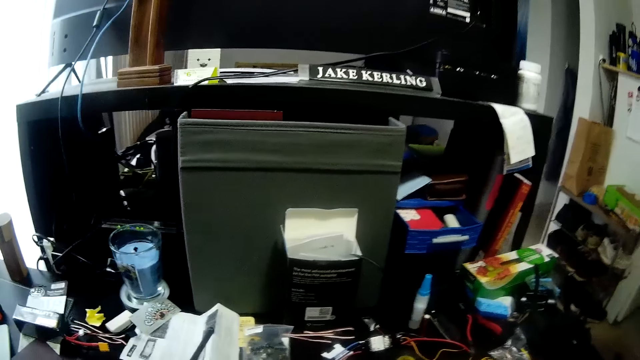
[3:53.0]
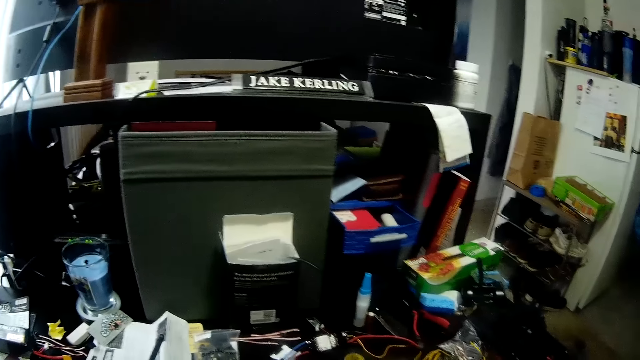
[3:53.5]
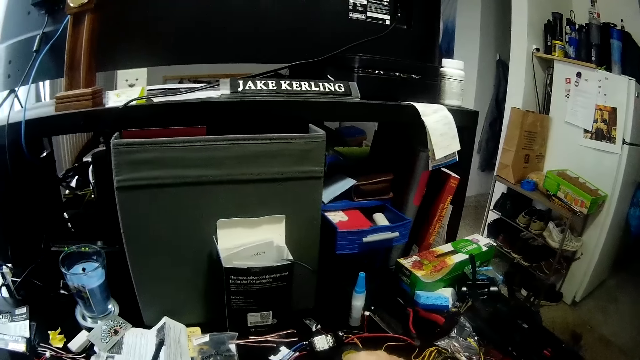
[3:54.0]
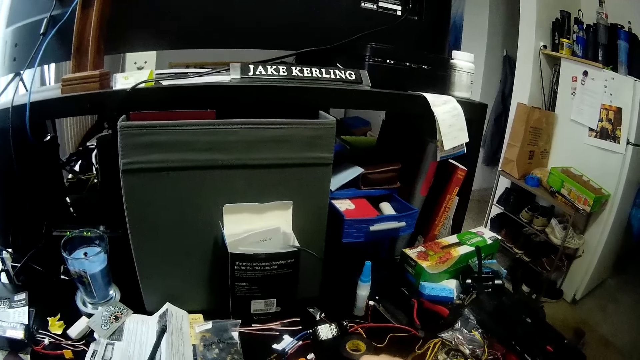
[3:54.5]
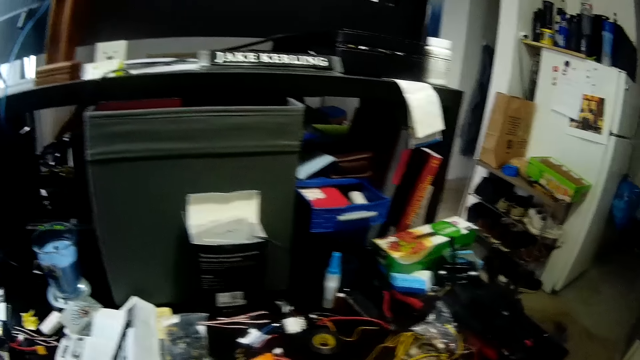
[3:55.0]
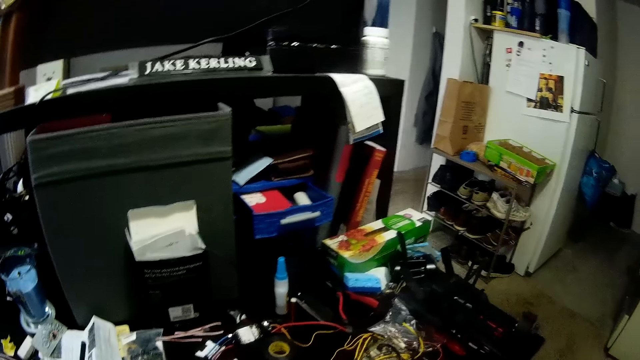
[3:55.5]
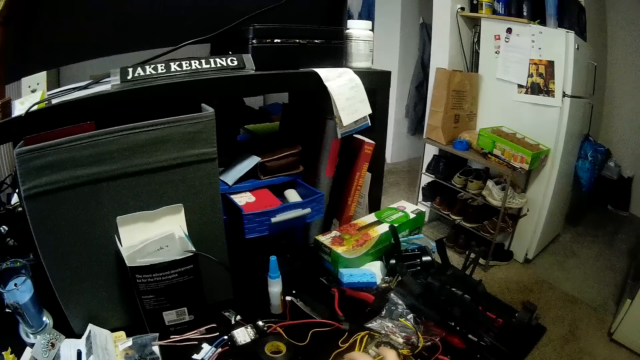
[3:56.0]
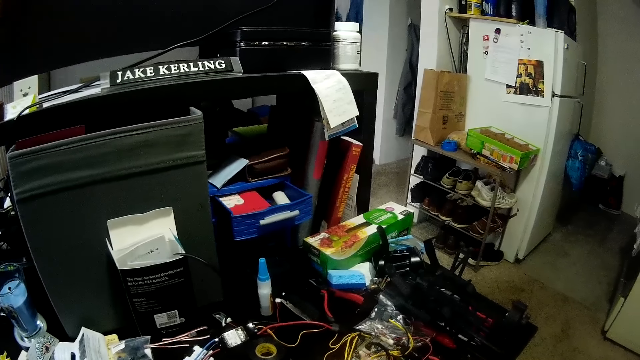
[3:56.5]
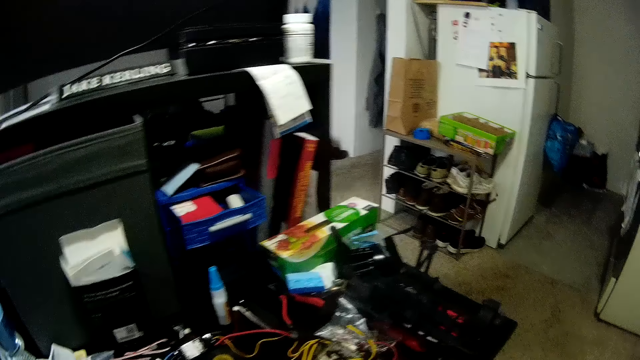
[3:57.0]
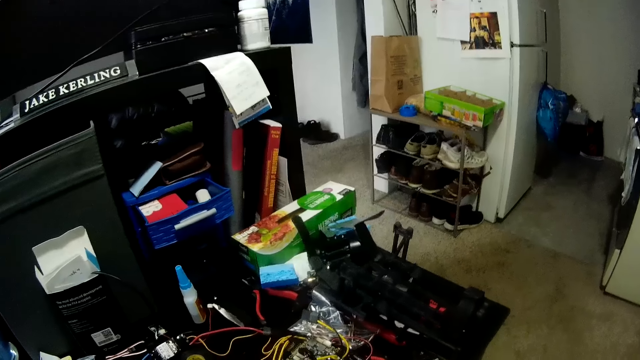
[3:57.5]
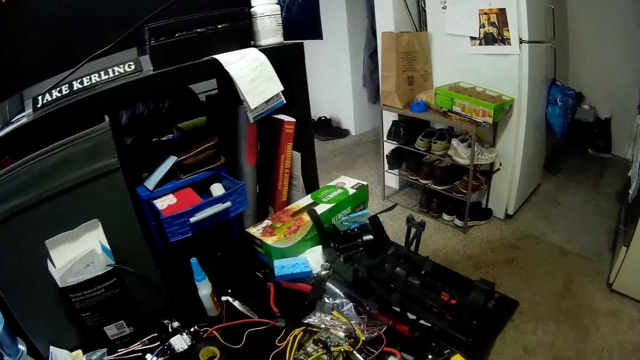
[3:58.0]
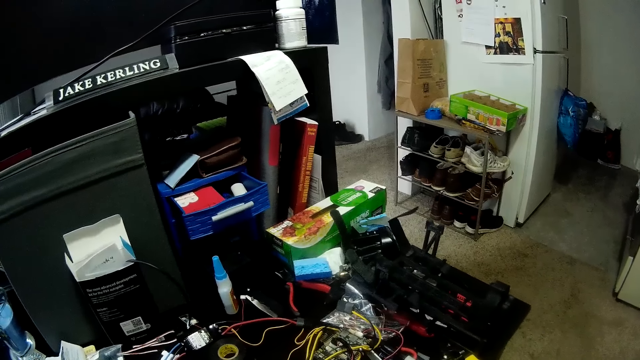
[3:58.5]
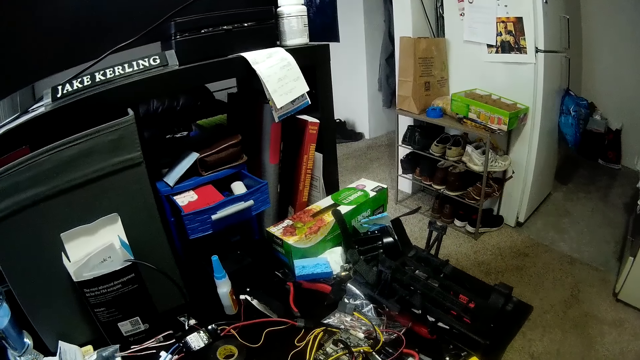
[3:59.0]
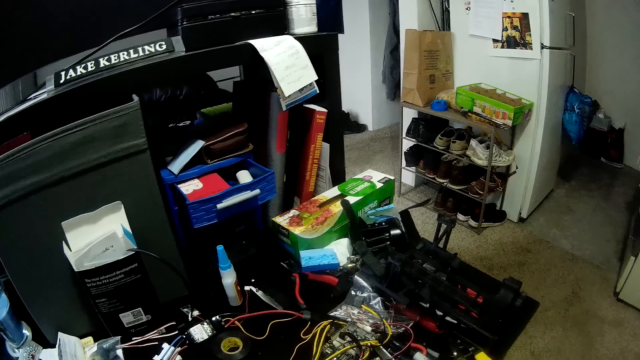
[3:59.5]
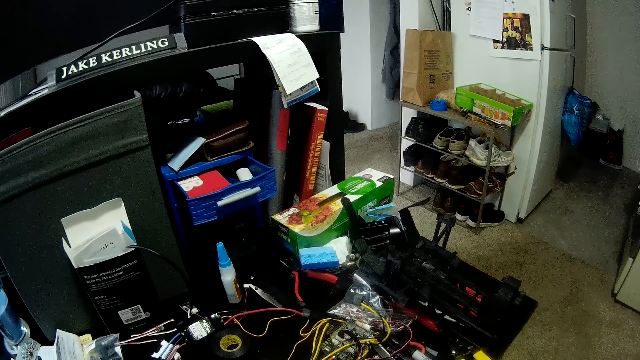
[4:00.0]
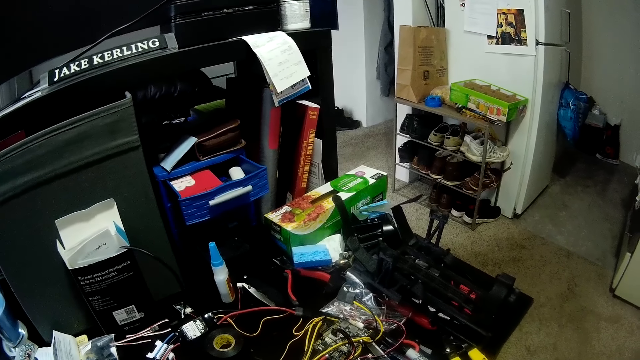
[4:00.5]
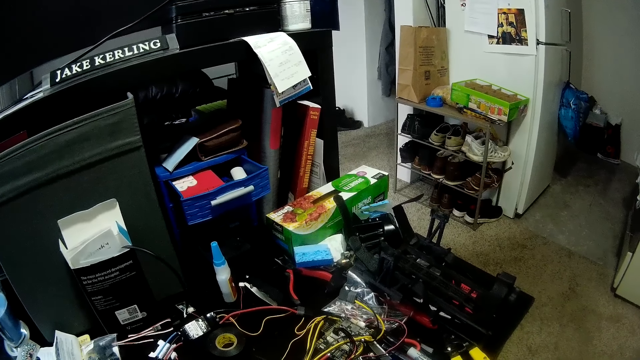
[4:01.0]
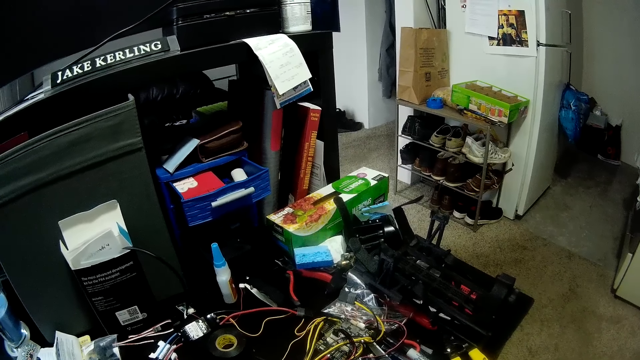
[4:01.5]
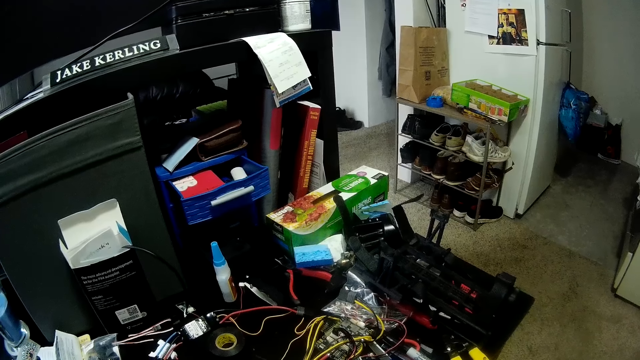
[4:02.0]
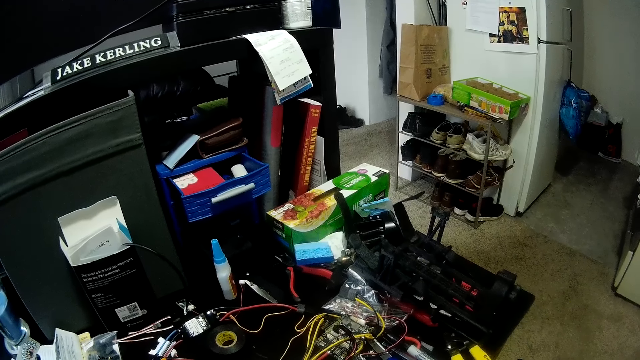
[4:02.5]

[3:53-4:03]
The camera wearer looks at the shelf in front of him. He looks to his right.

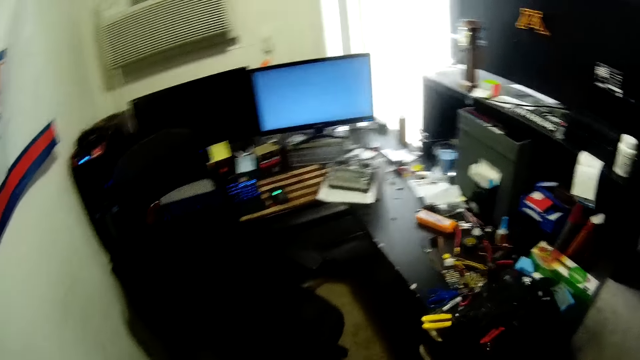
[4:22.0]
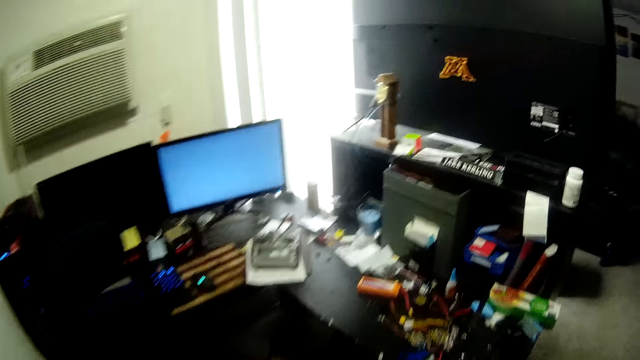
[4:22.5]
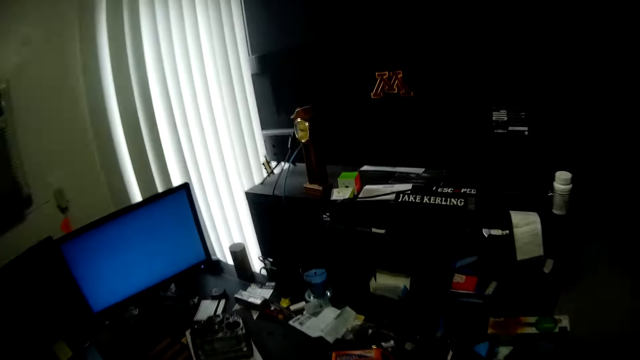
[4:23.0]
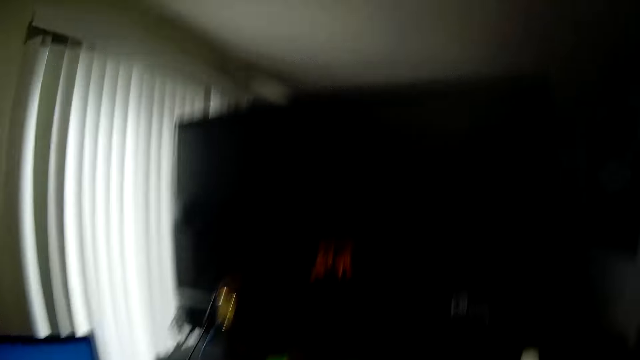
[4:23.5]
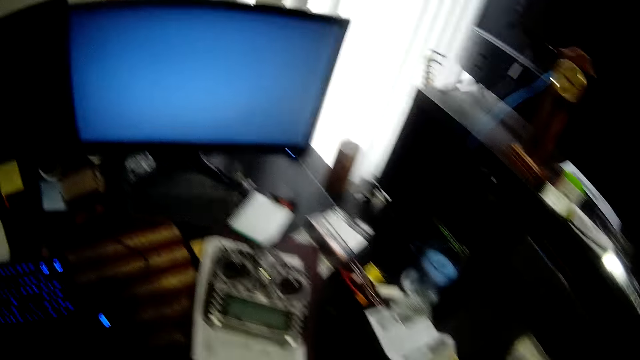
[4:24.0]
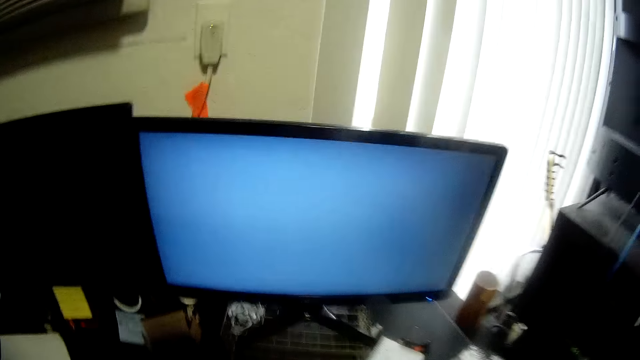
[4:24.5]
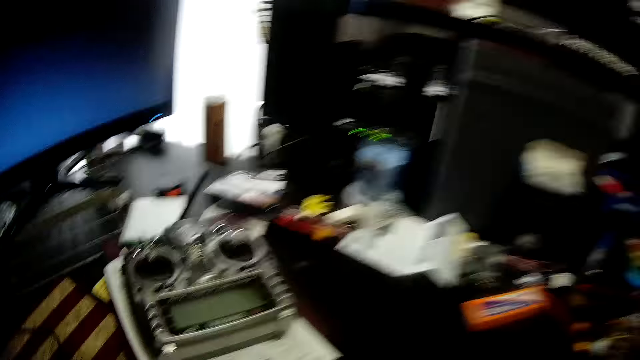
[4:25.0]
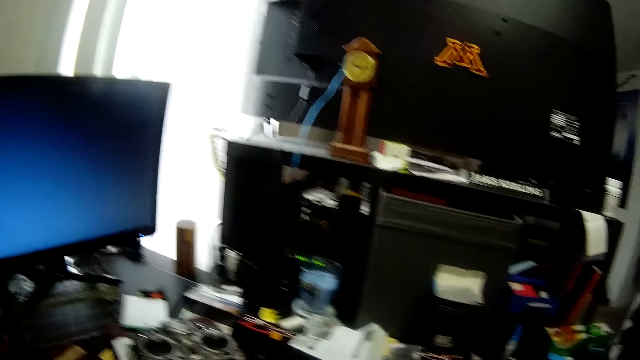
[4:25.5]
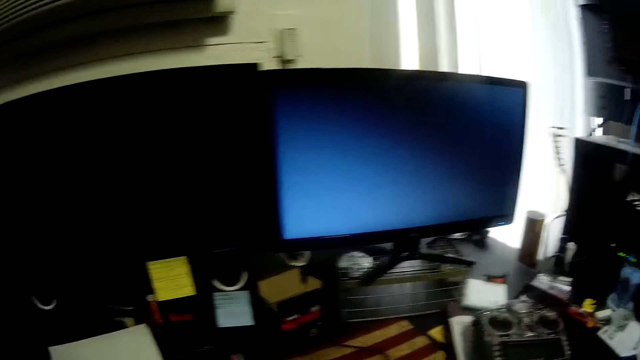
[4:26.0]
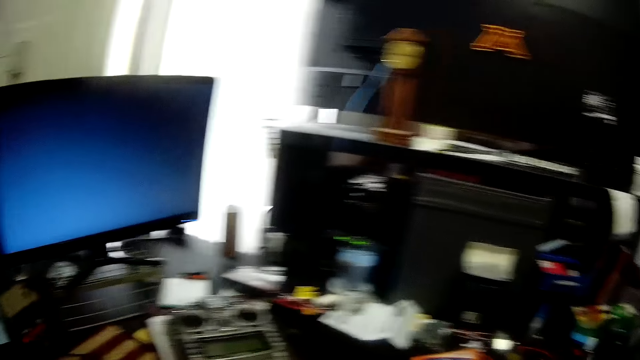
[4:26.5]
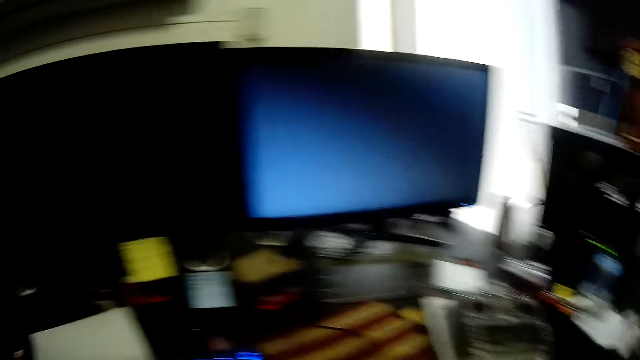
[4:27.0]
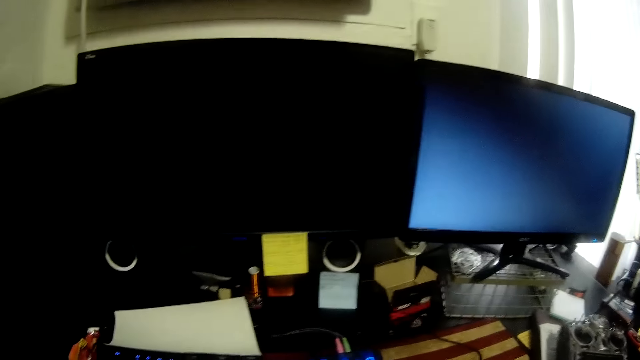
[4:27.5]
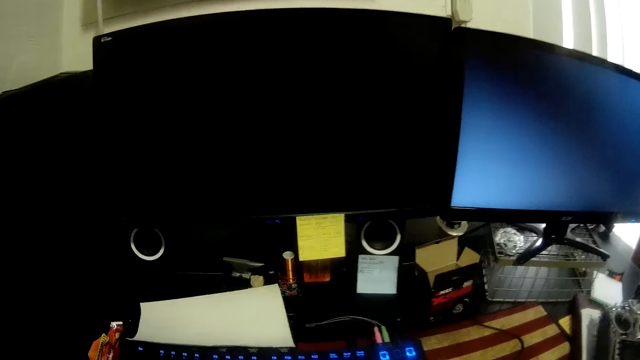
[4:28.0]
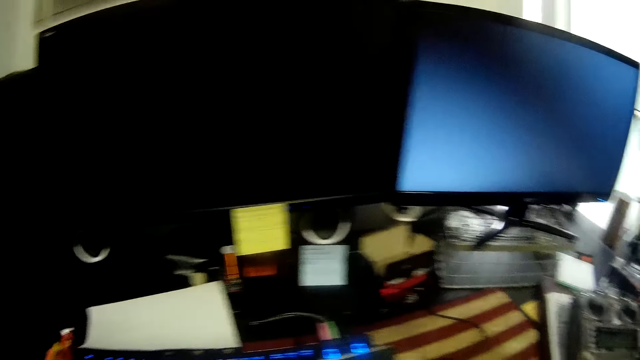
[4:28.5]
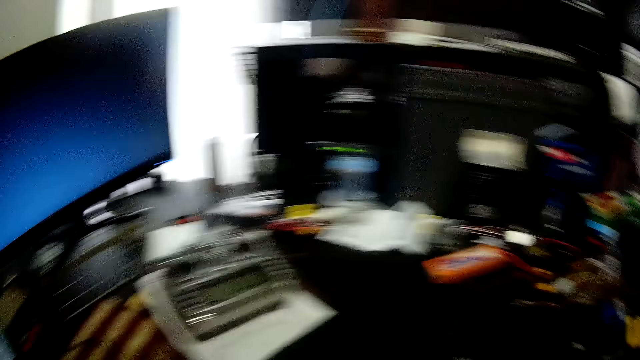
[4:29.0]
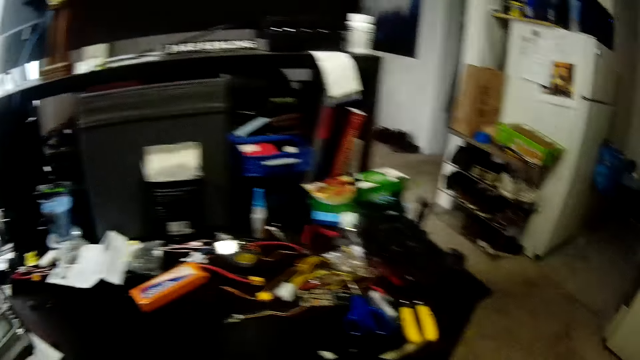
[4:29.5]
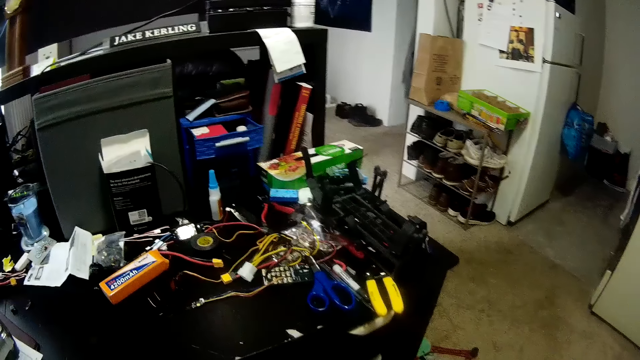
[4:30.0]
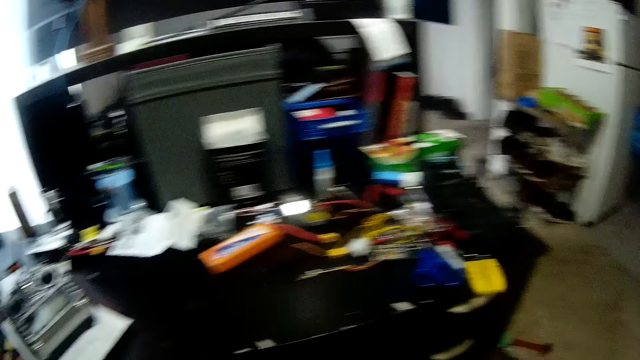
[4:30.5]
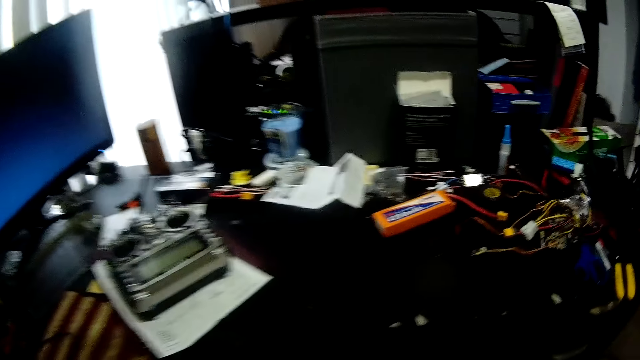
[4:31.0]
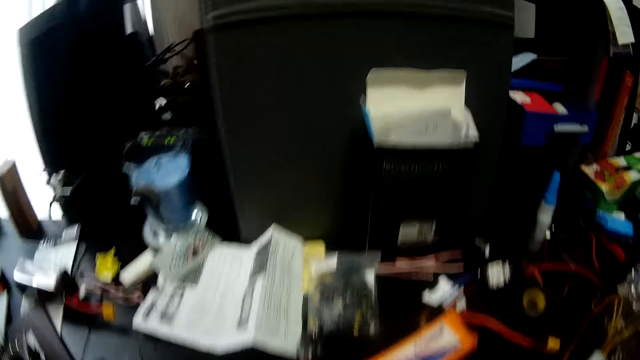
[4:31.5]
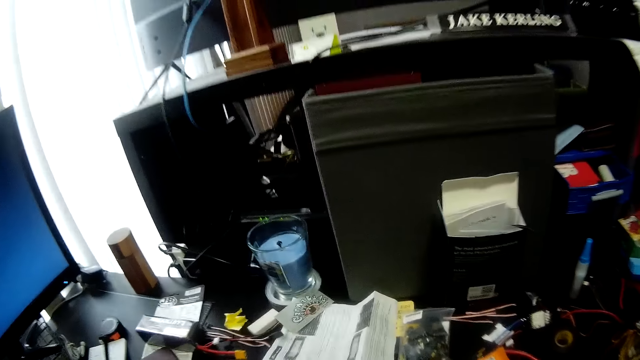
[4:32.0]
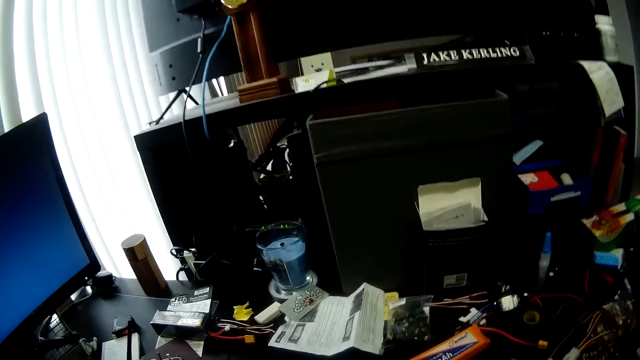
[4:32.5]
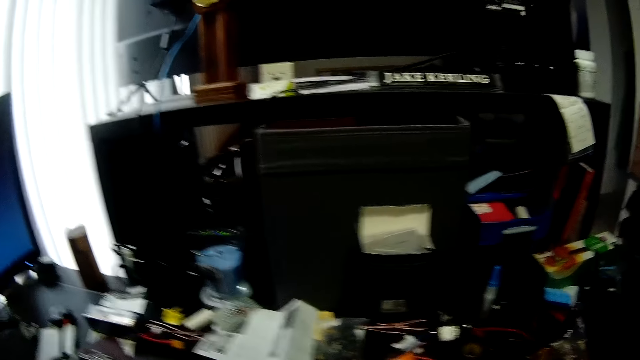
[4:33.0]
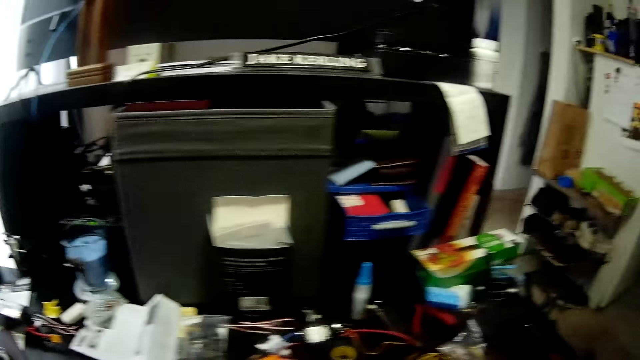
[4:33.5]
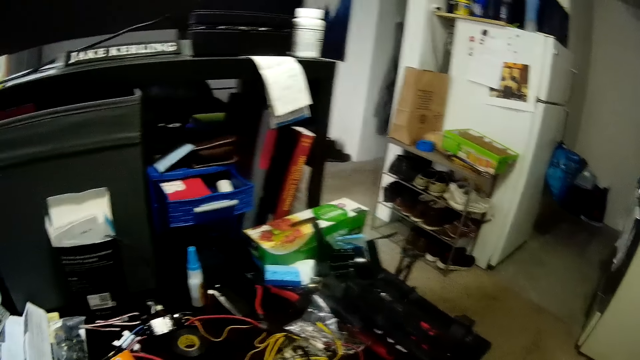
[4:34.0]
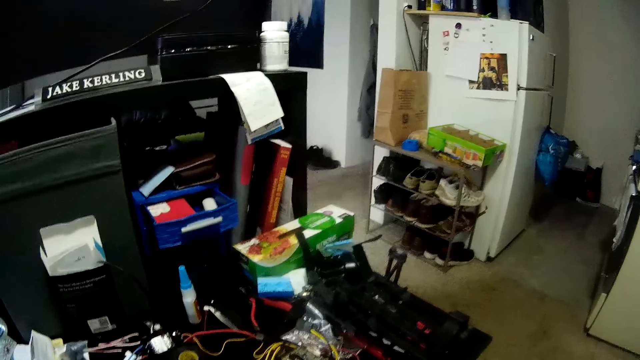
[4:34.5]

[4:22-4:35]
The camera wearer sits on the chair. He looks at the monitor screen on his left. He looks around the table. He looks at the shelf in front of him.
